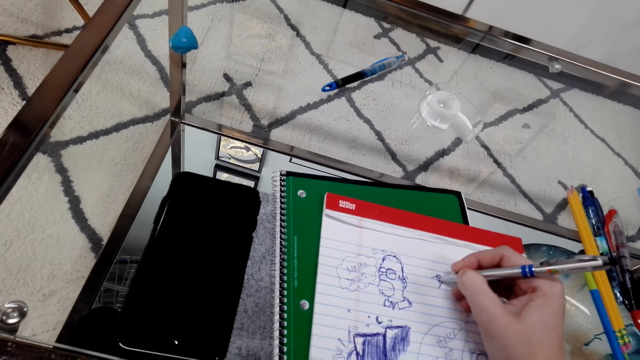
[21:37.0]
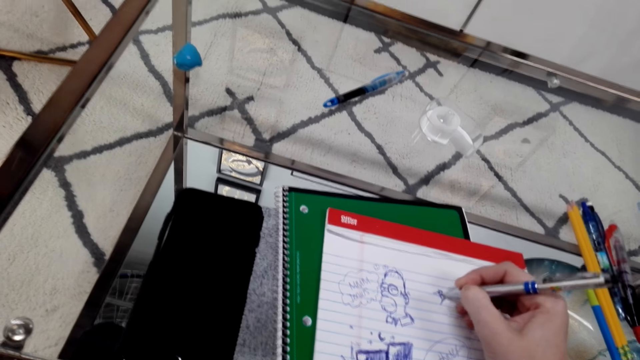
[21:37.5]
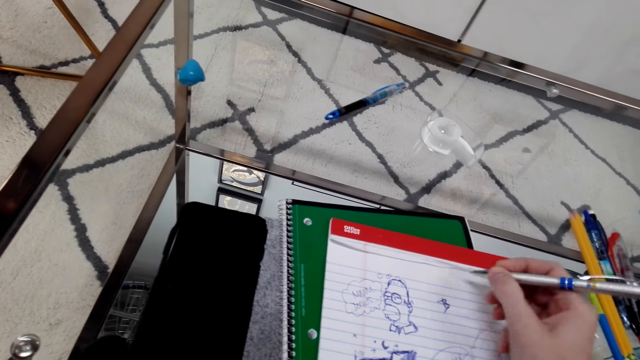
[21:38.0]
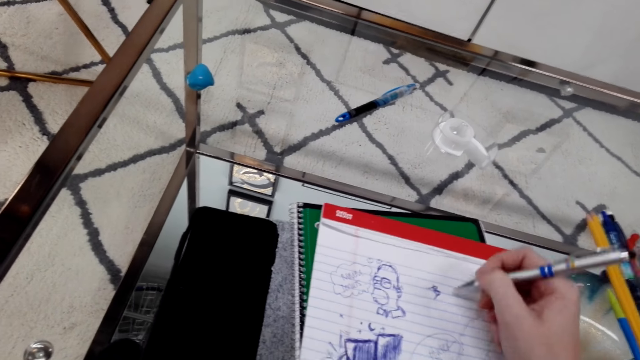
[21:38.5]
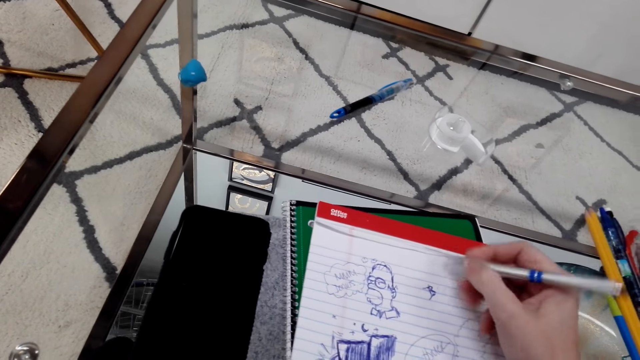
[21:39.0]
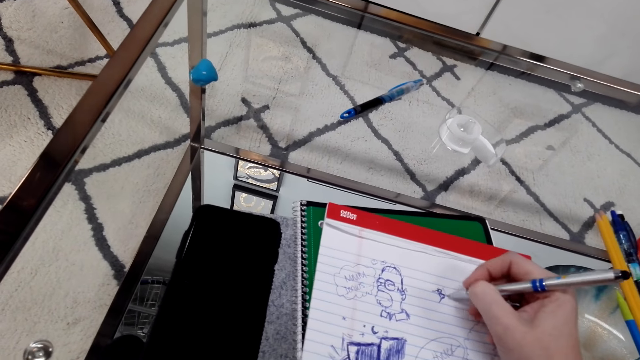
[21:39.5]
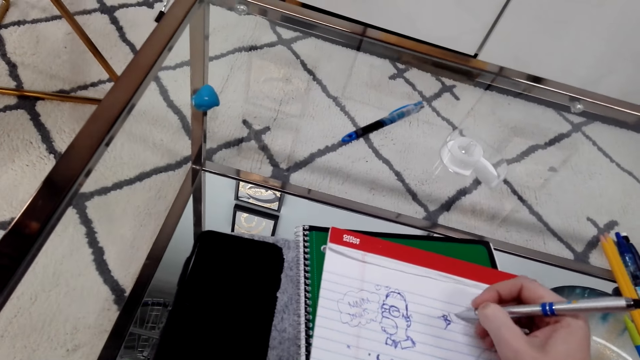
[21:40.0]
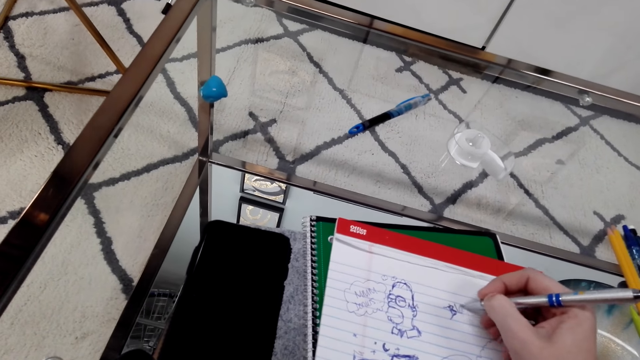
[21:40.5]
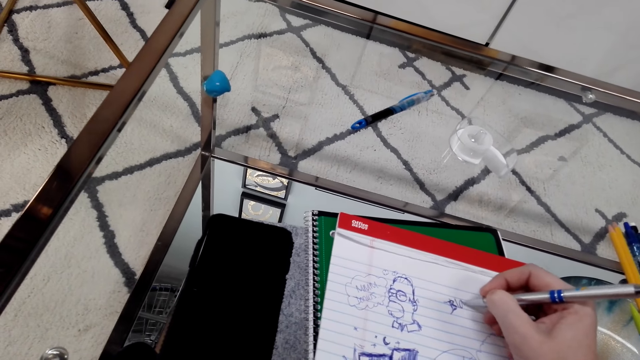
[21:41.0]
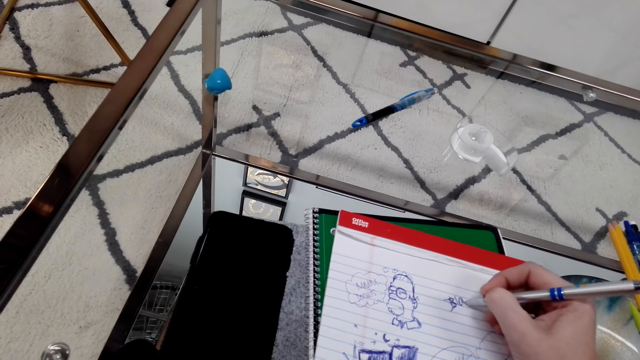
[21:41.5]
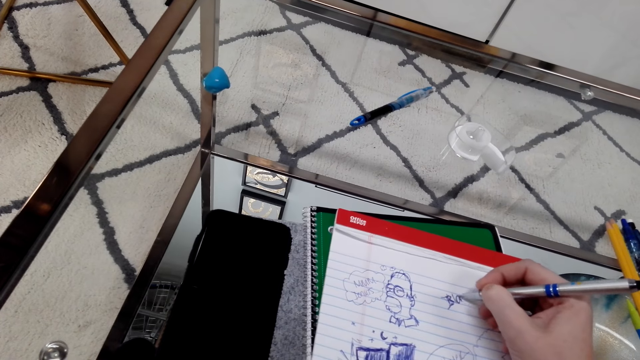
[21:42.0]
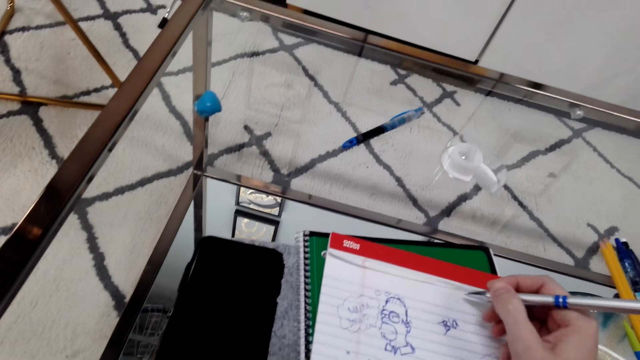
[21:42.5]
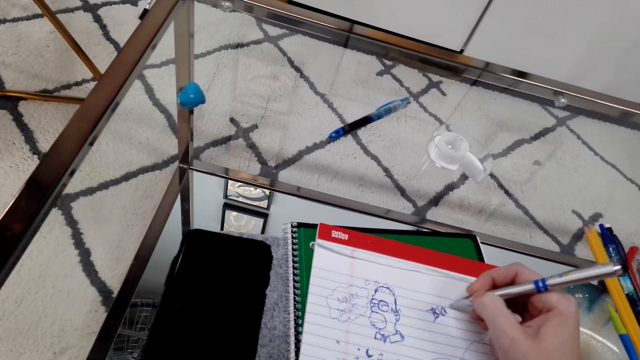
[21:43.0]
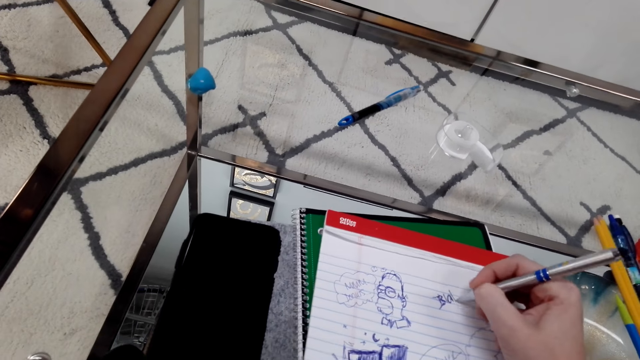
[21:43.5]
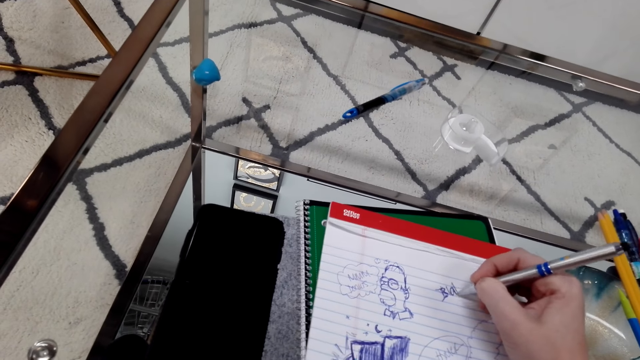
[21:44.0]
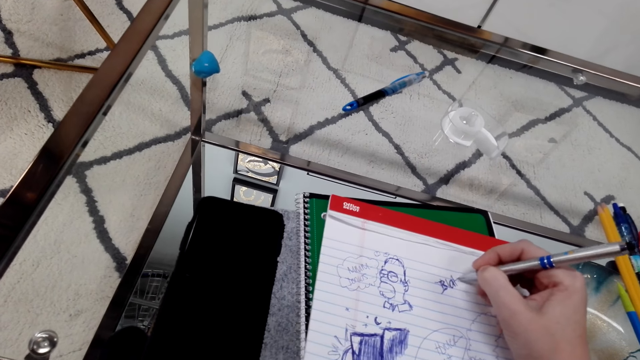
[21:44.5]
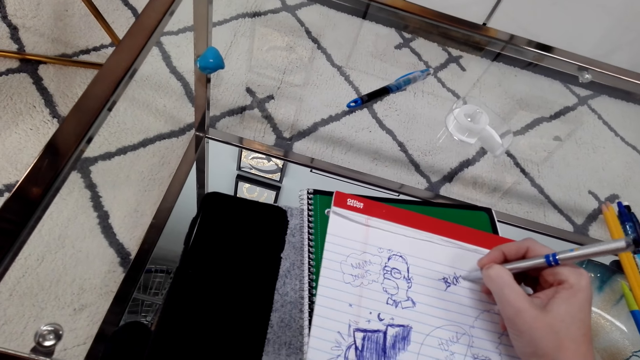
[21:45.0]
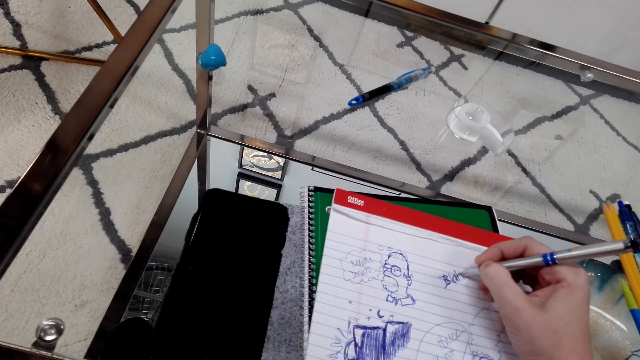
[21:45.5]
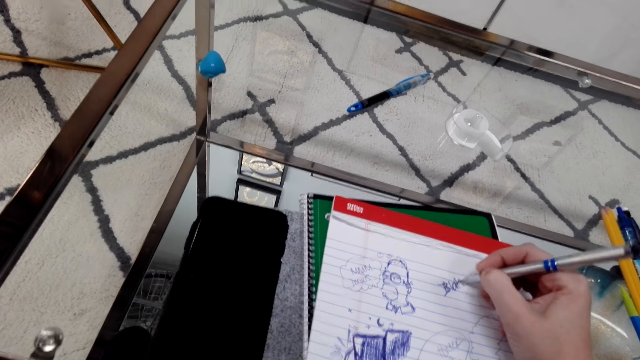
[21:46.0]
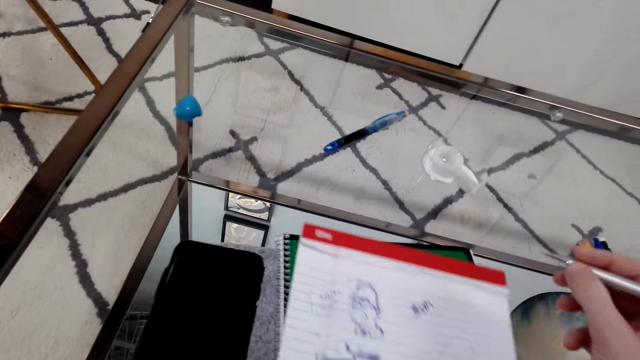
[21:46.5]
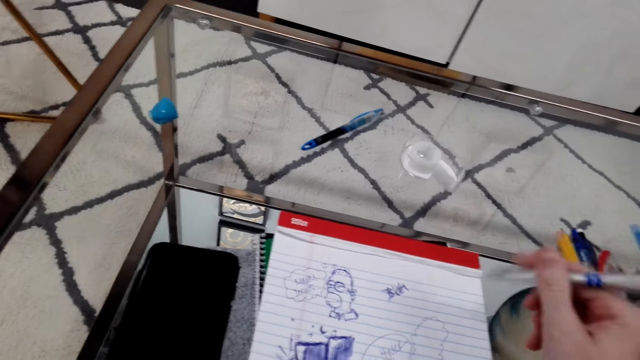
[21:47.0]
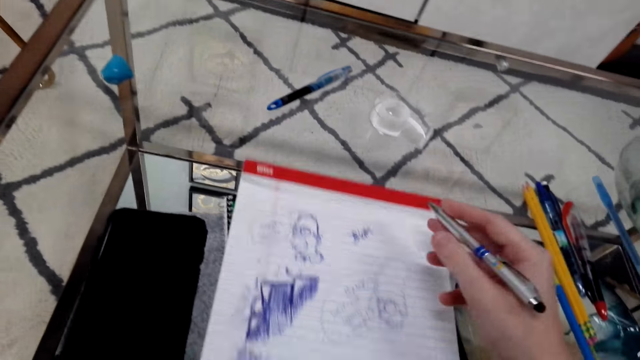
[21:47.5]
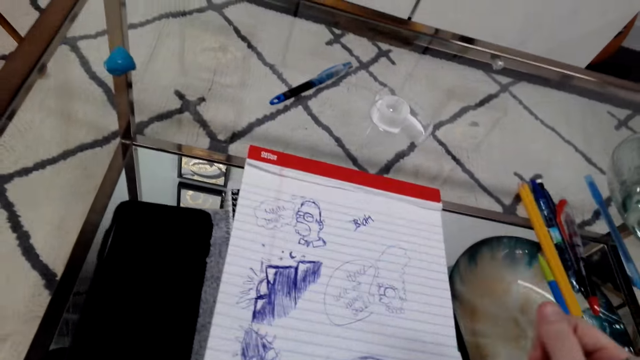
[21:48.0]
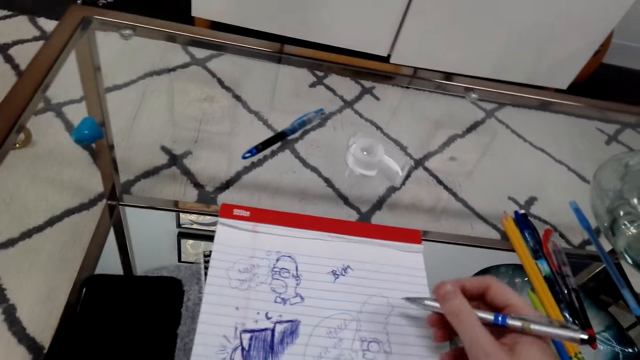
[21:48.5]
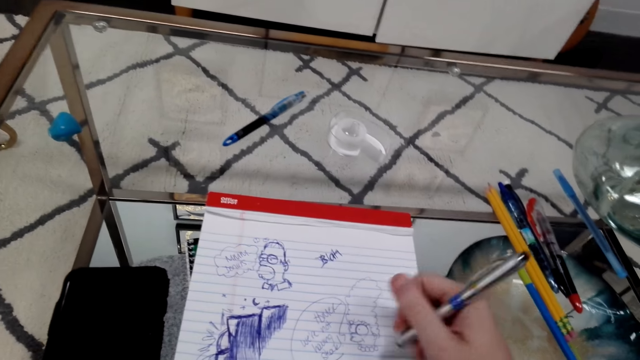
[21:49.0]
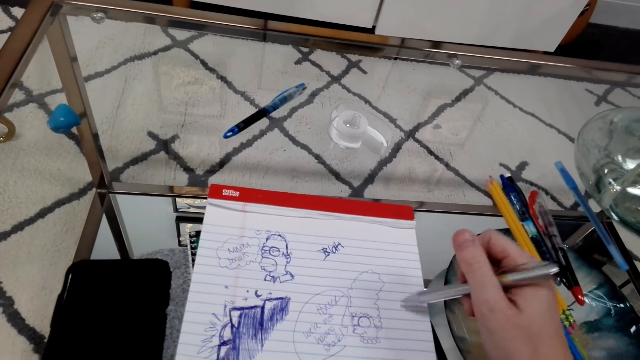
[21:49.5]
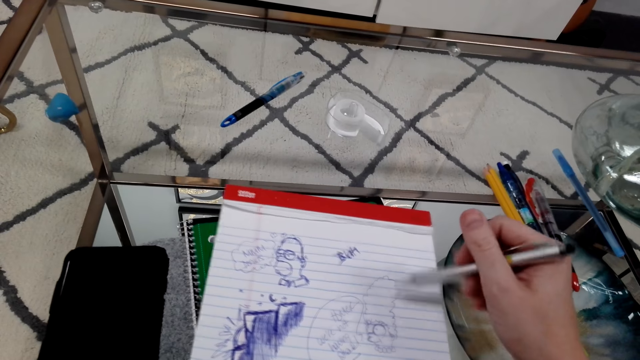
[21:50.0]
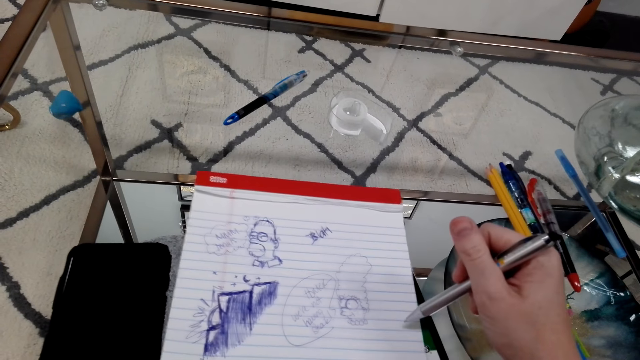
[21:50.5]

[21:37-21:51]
The camera wearer looks at an art. They move the pen over the book with the right hand.

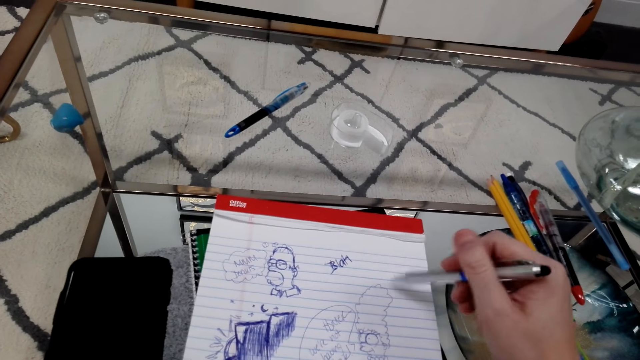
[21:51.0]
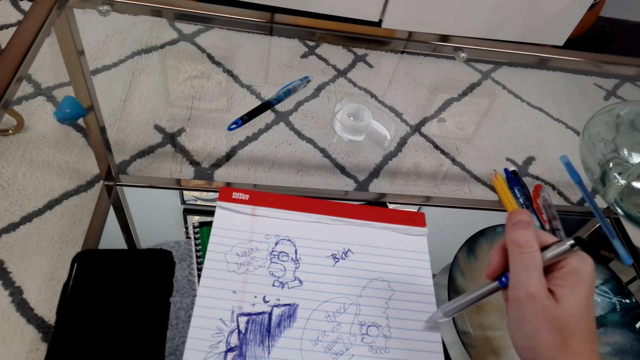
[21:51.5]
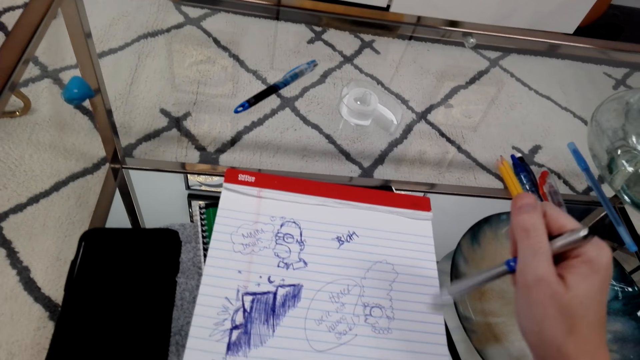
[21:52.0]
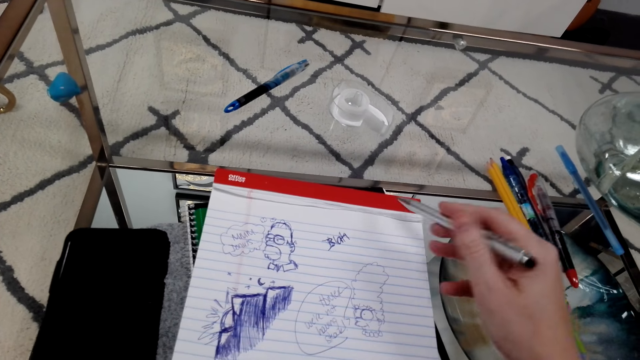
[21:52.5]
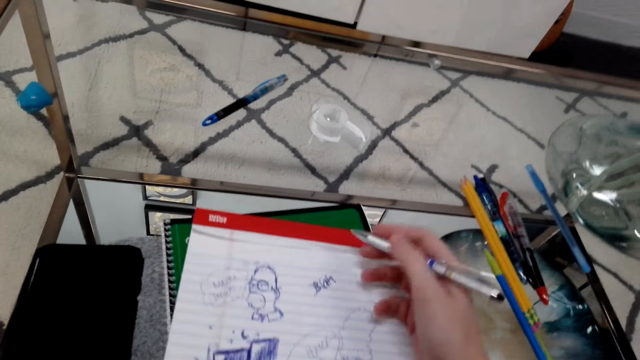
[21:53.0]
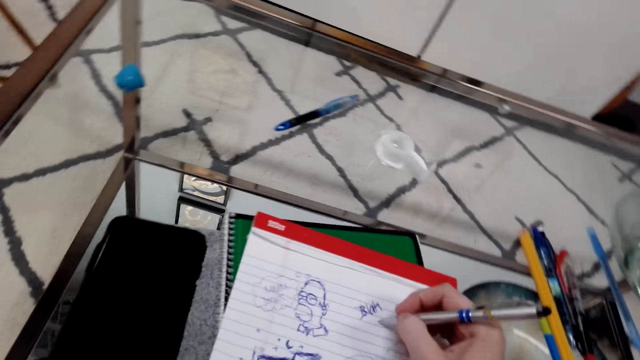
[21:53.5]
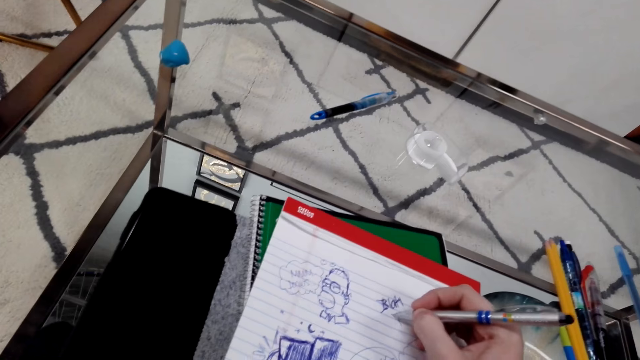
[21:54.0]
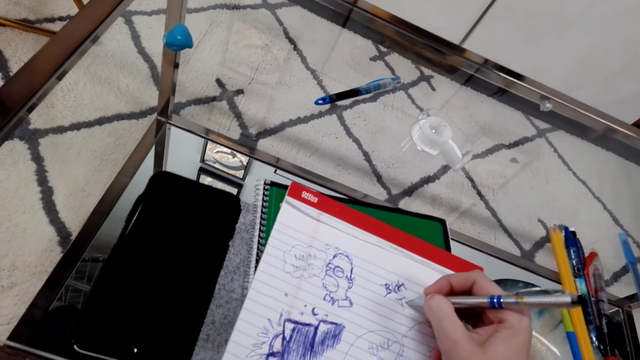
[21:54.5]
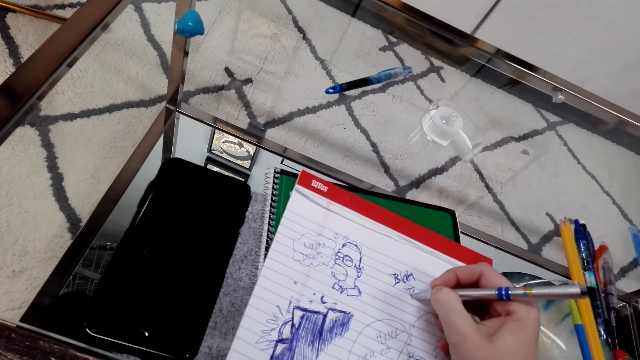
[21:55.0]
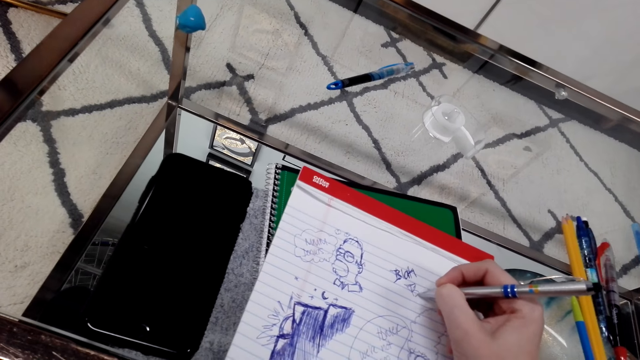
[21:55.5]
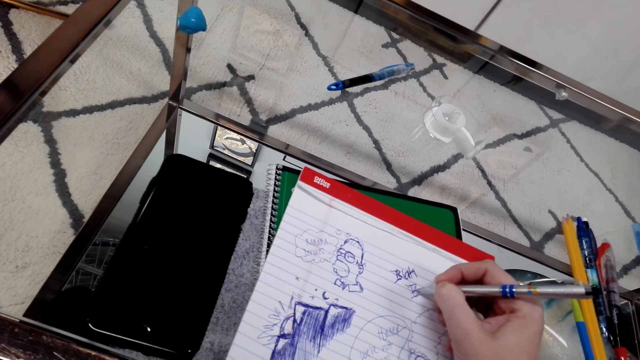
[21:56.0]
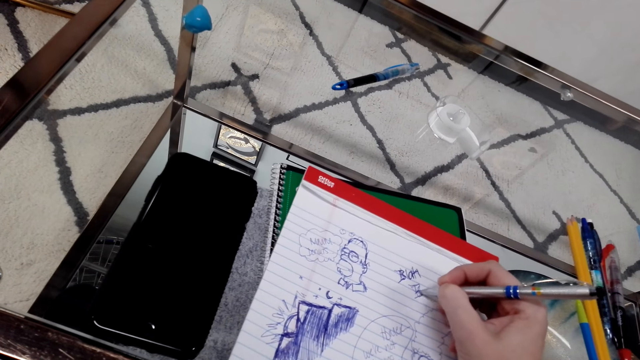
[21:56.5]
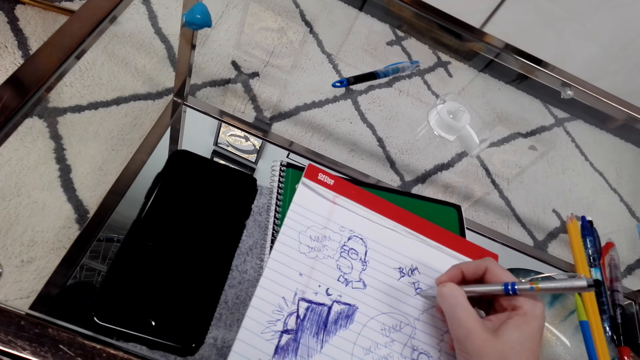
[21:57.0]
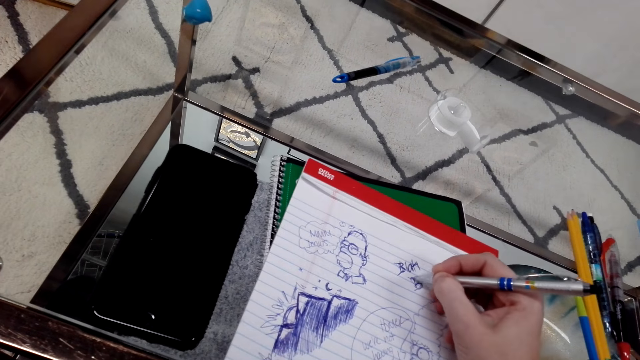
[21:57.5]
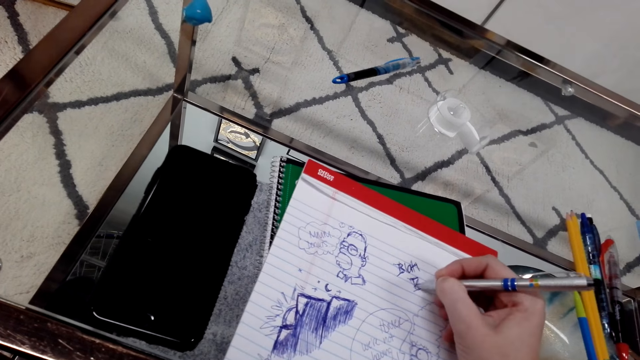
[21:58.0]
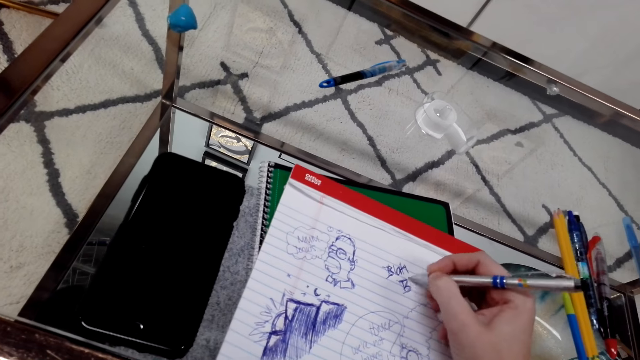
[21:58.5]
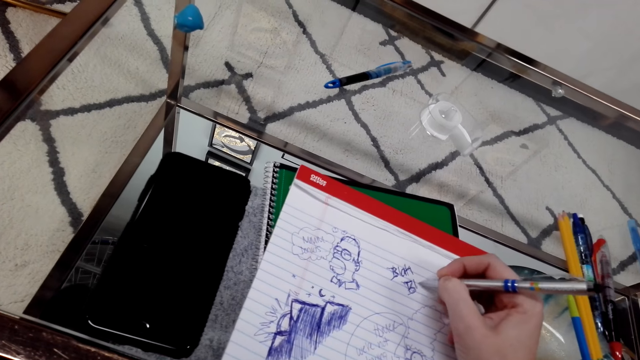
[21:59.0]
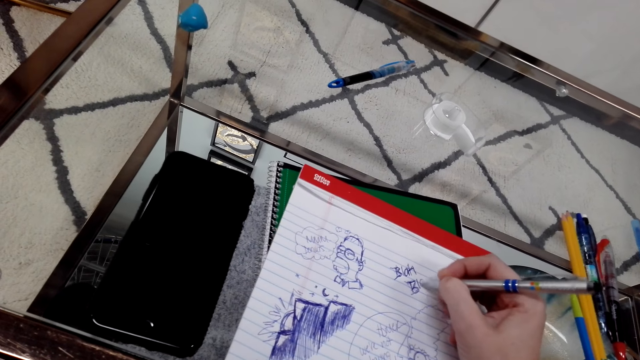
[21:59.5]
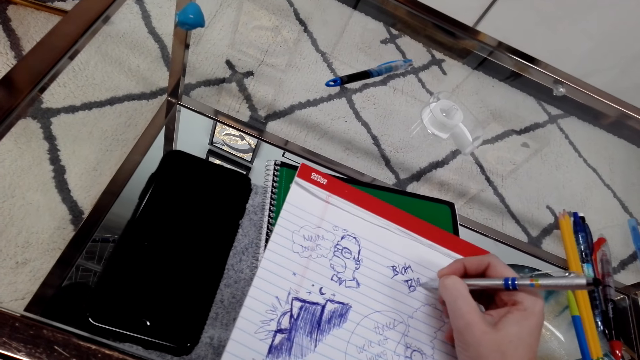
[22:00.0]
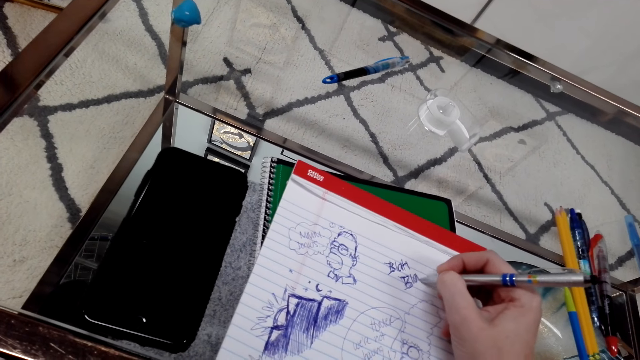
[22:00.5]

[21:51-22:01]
The camera wearer writes on the book with a pen. They draw an art on the book.
